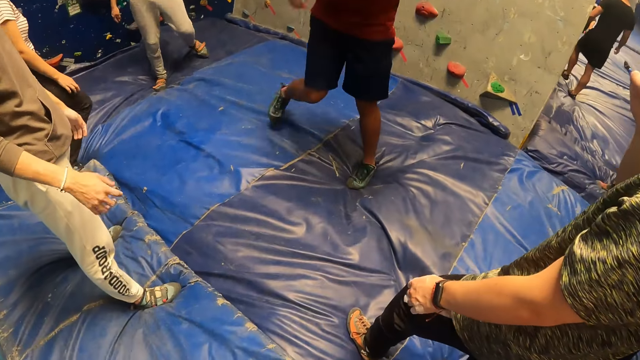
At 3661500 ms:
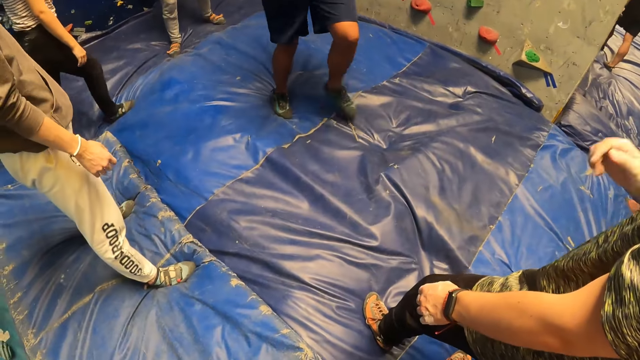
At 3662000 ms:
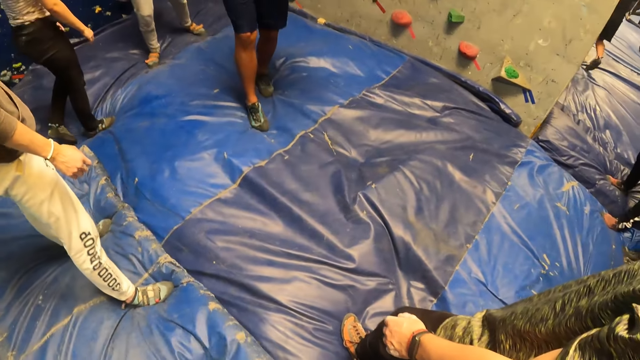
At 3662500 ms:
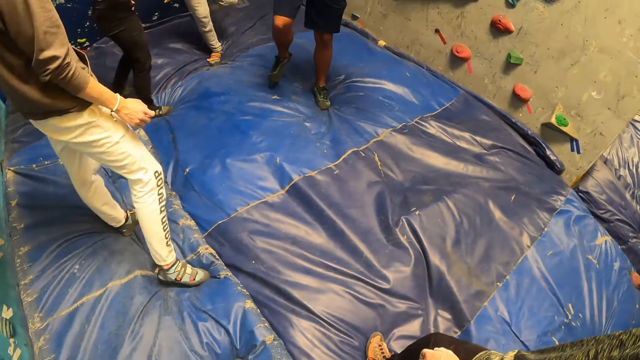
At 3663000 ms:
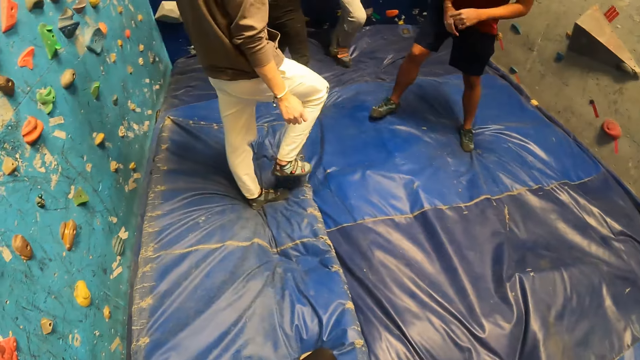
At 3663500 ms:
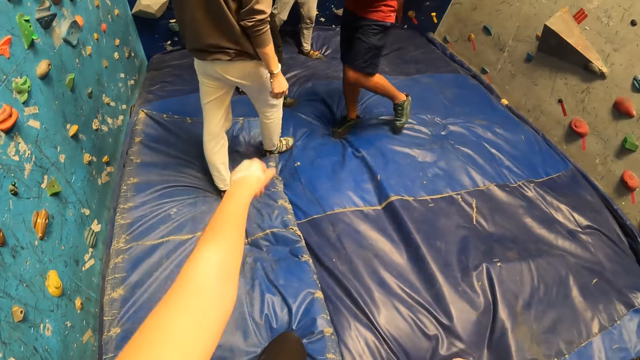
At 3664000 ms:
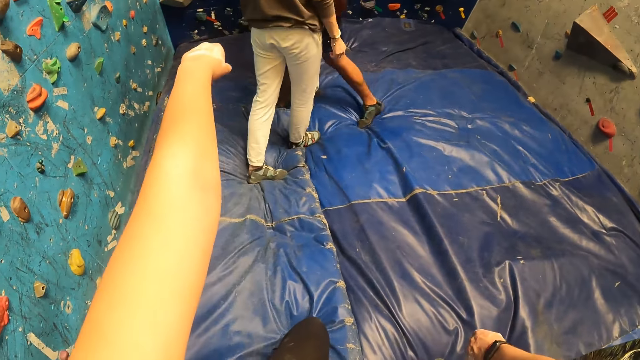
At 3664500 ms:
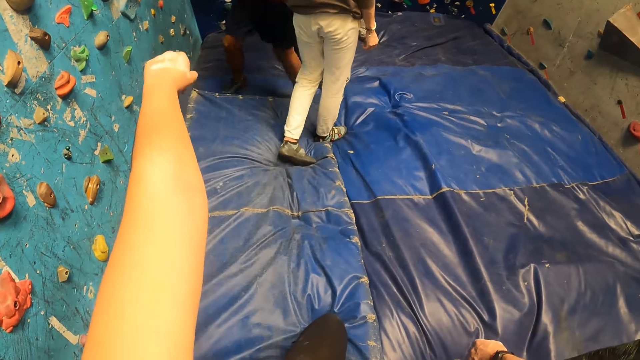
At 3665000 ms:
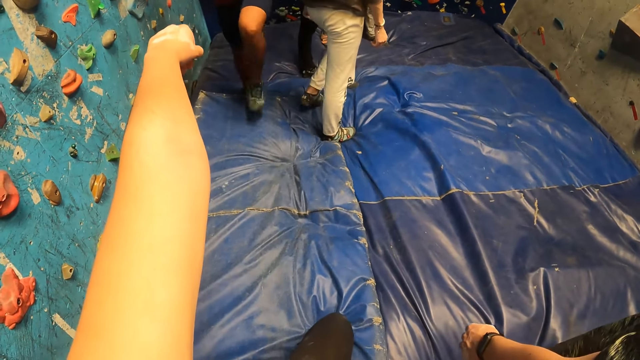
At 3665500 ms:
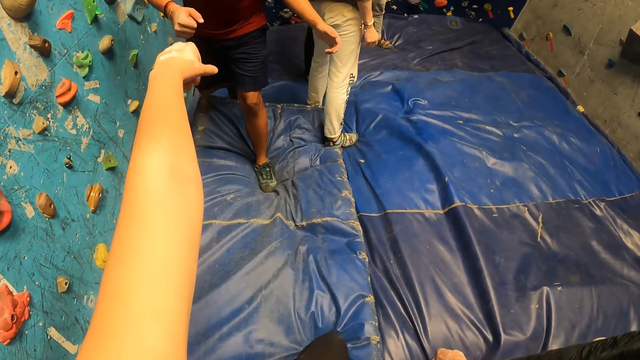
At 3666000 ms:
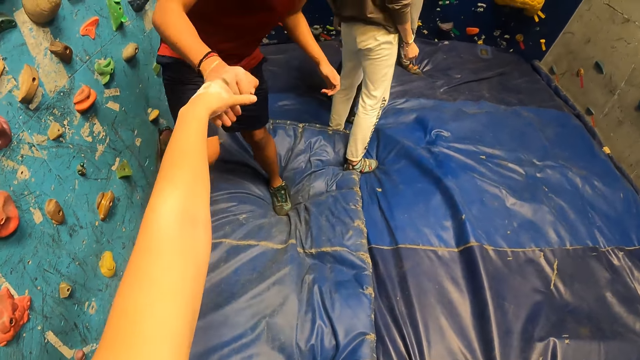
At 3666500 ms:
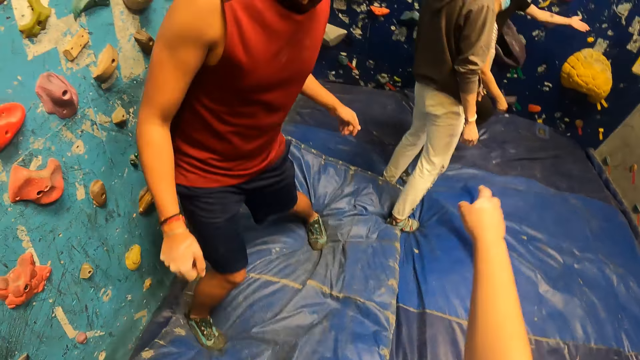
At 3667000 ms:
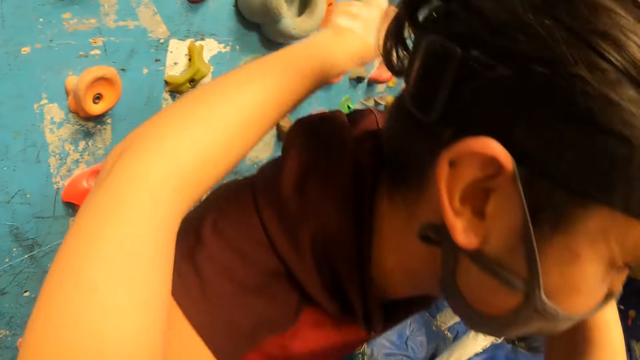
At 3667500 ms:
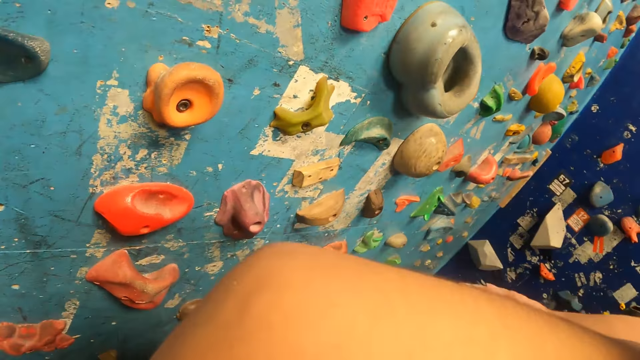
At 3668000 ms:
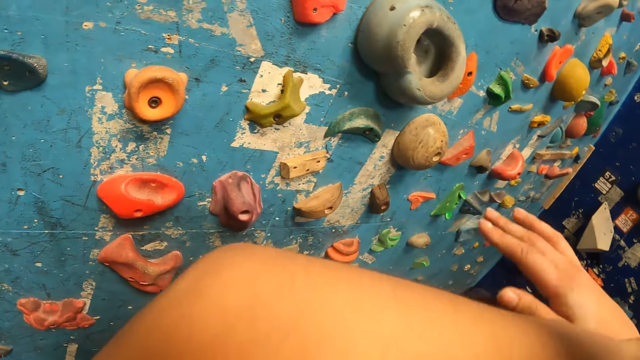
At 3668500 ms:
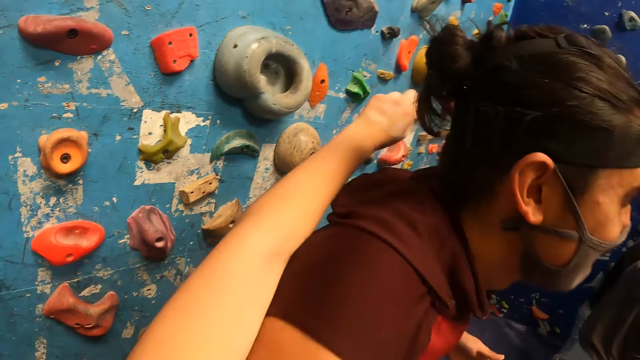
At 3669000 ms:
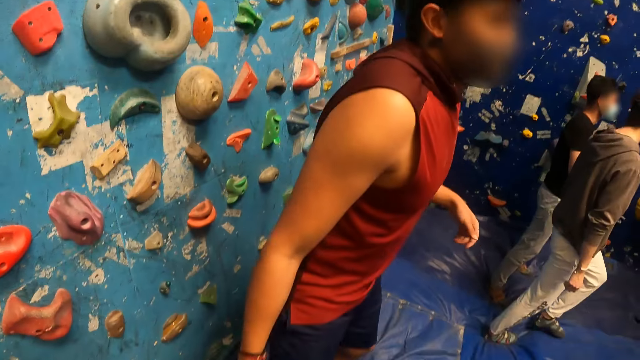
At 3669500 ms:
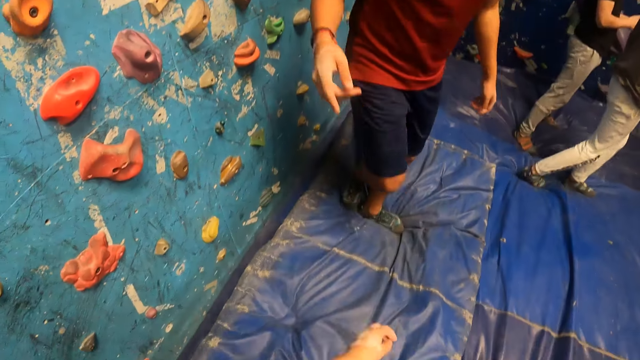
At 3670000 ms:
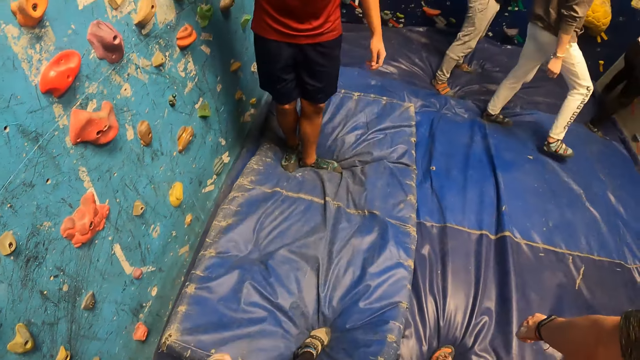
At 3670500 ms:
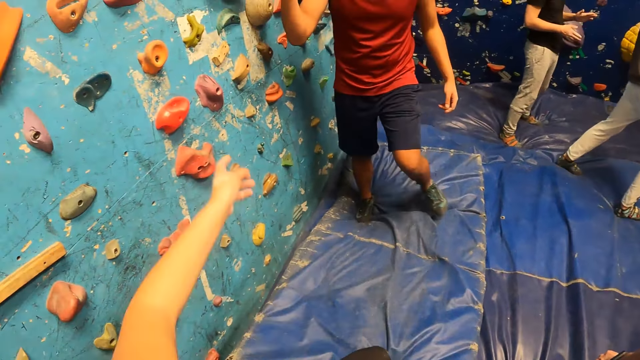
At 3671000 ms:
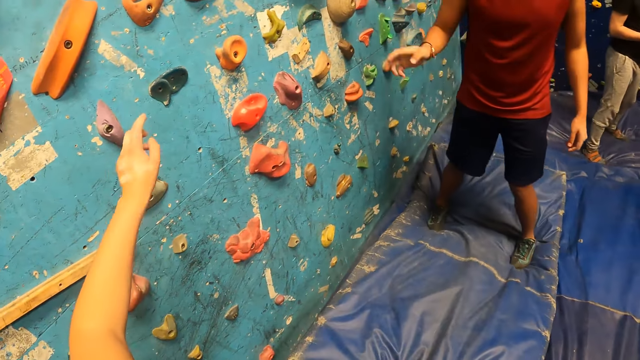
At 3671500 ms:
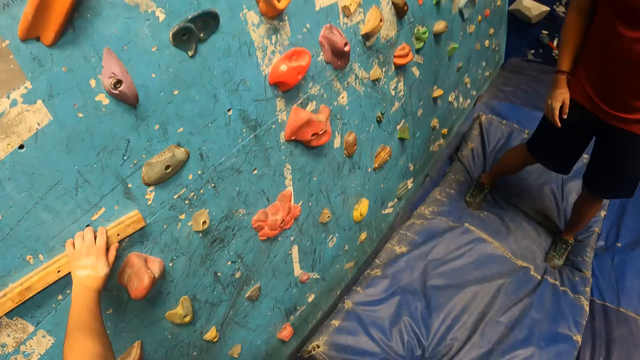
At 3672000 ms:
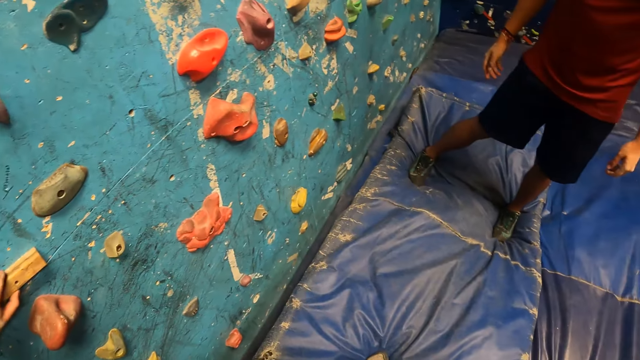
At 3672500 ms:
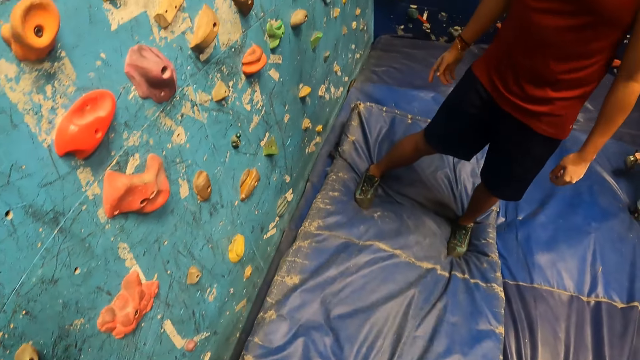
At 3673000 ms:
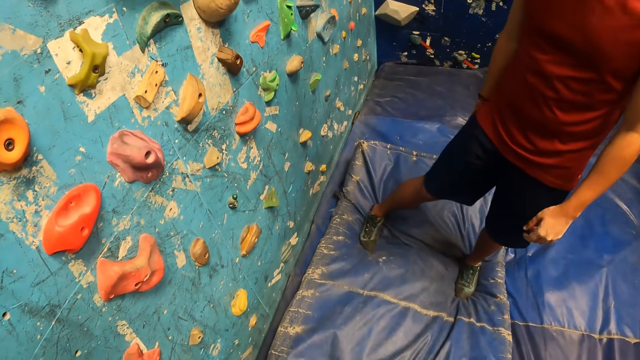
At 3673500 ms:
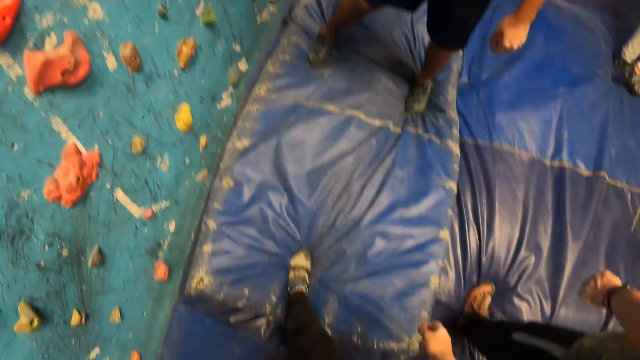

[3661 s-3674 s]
The camera wearer stretches her hand. She interacts with the man. She greets the man. She hugs the man. She interacts with the man. She holds a piece of wood on the wall.

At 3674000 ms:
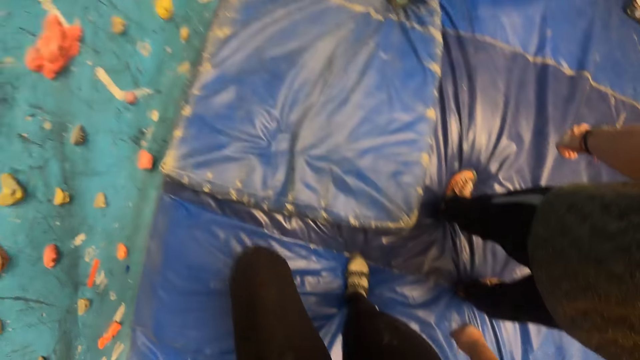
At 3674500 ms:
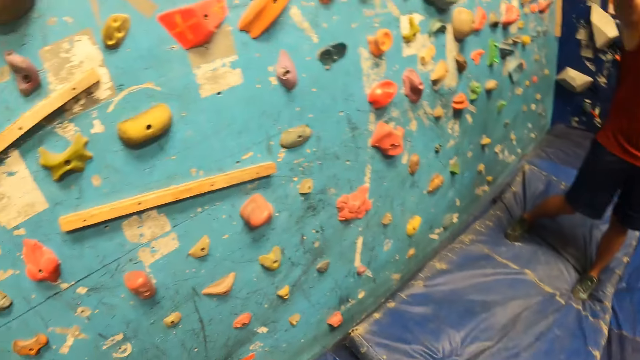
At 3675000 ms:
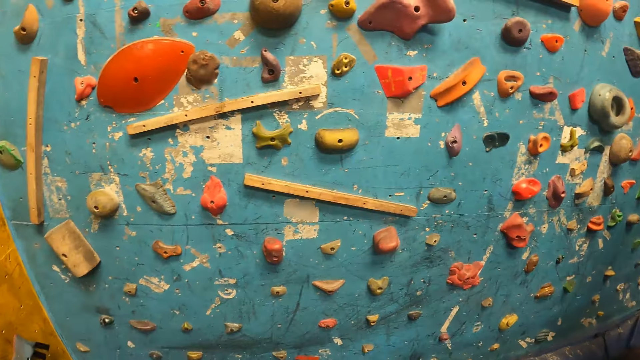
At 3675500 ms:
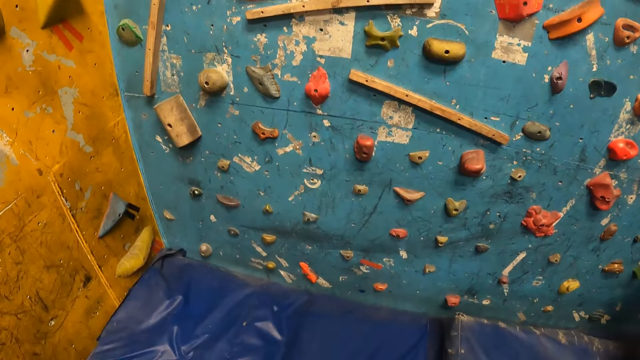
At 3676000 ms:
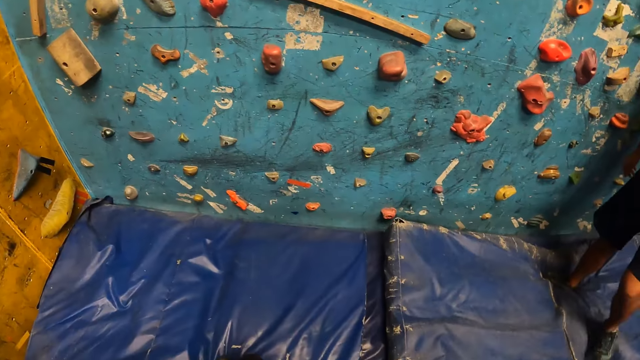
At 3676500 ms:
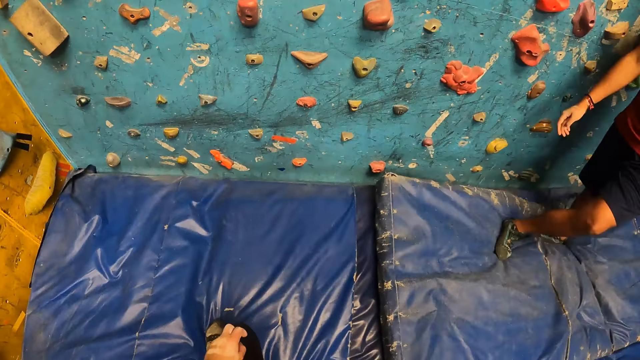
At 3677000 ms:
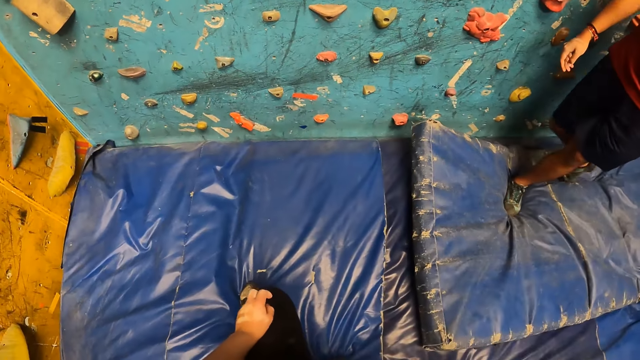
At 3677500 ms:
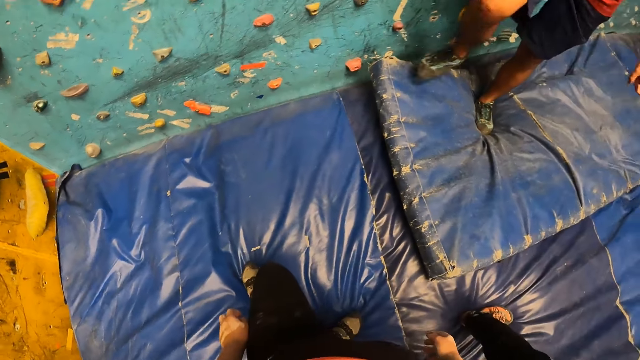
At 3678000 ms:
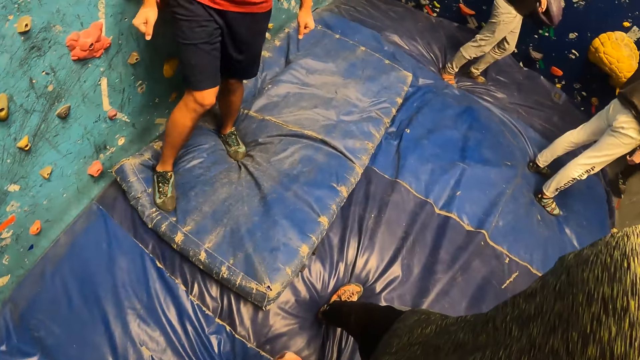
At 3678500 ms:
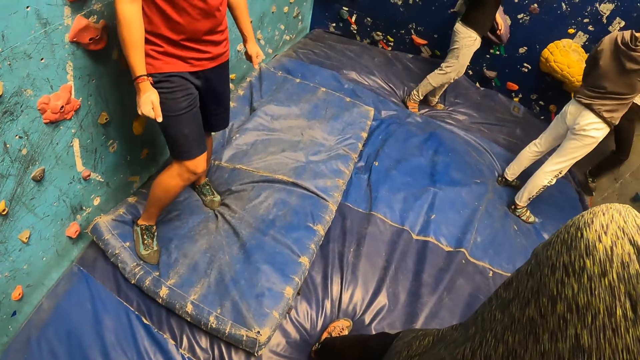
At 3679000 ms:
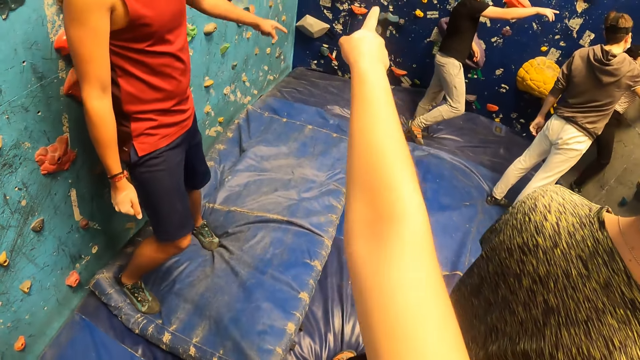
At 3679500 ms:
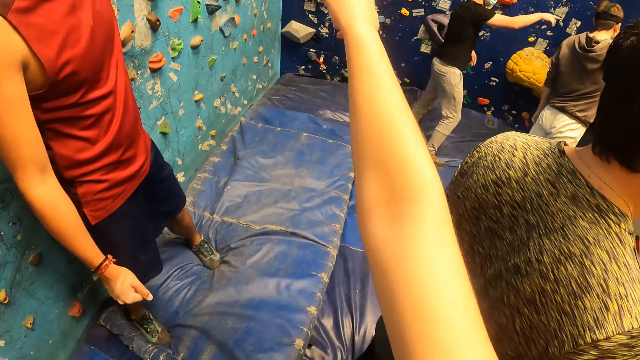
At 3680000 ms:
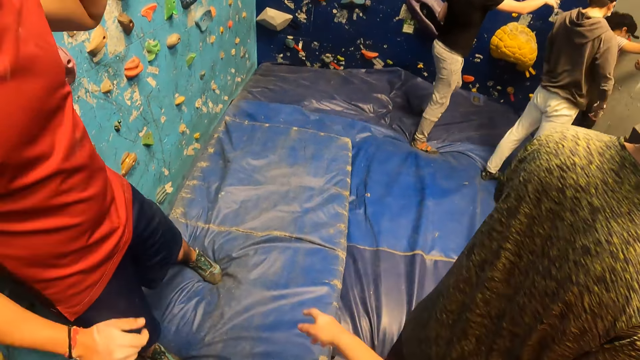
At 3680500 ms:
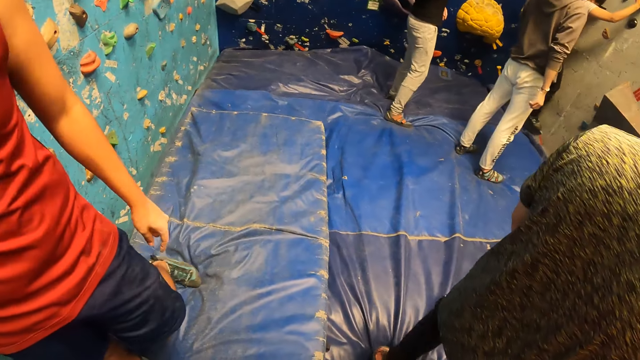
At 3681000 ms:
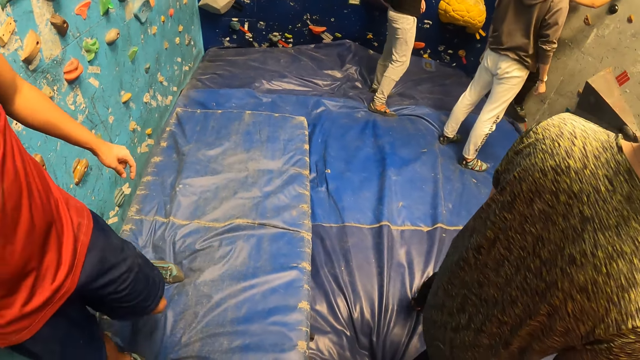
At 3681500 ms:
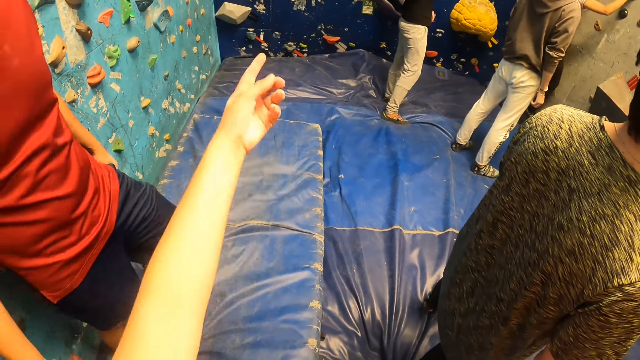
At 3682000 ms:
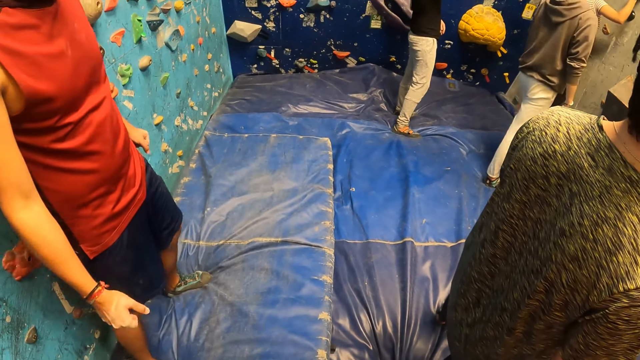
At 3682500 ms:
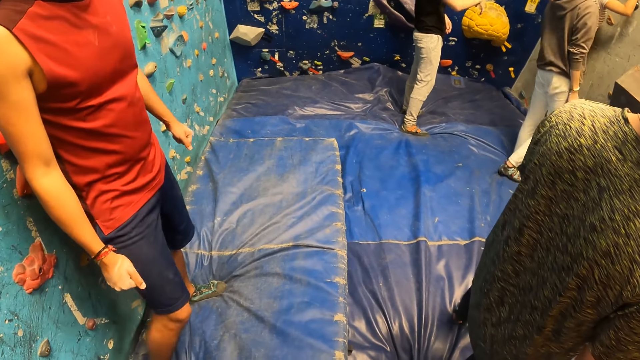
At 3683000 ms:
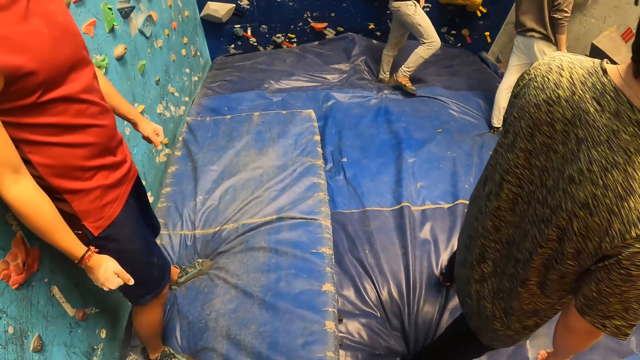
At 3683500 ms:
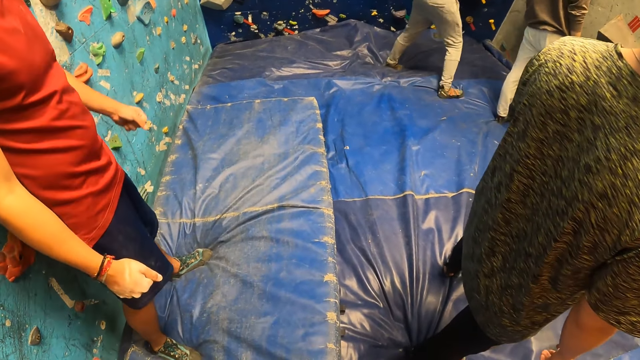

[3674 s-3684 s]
The camera wearer steps back. They interact with the man. They point at the wall.
